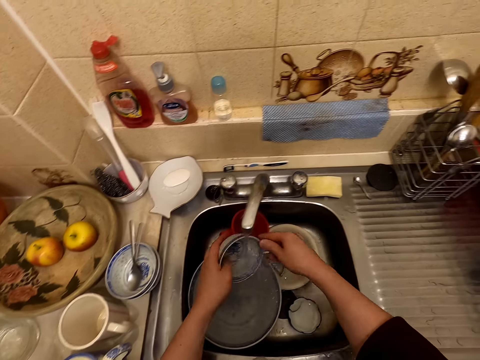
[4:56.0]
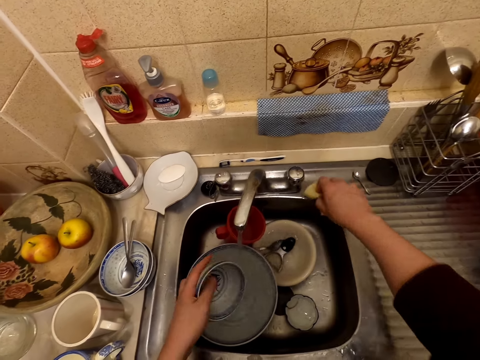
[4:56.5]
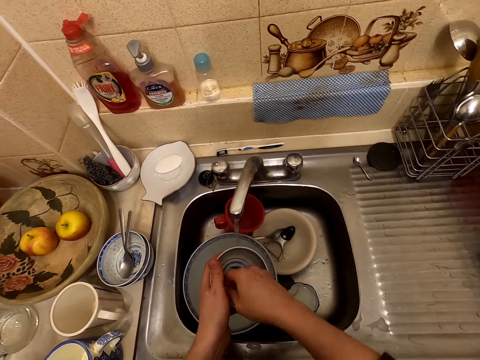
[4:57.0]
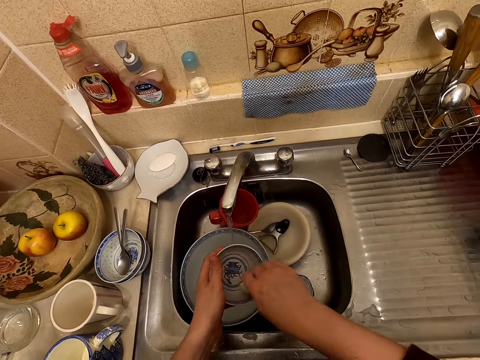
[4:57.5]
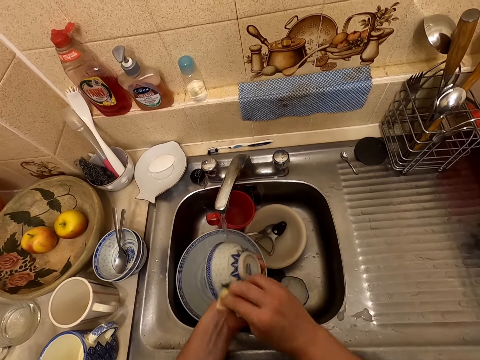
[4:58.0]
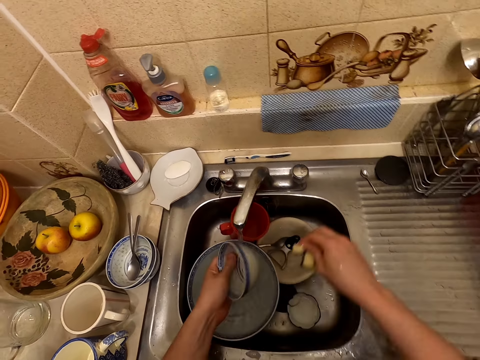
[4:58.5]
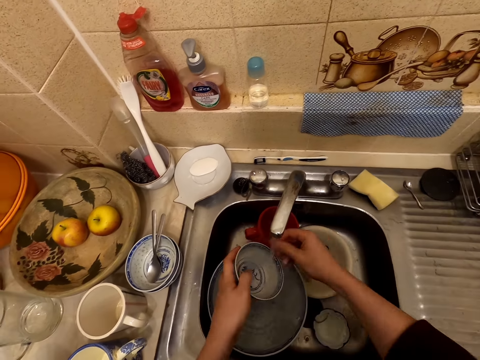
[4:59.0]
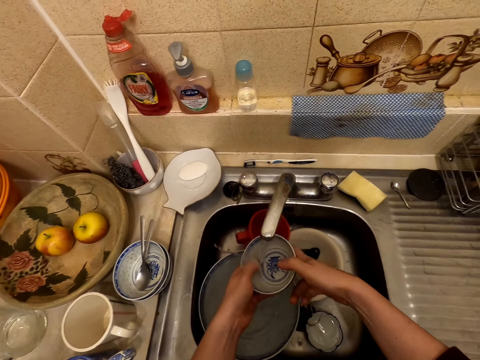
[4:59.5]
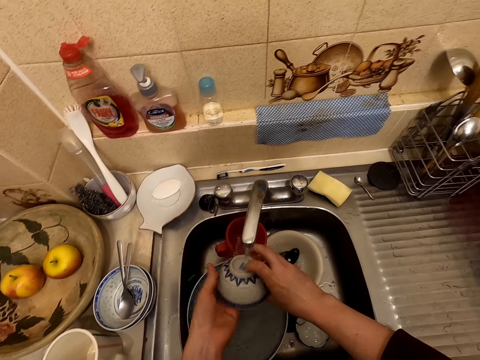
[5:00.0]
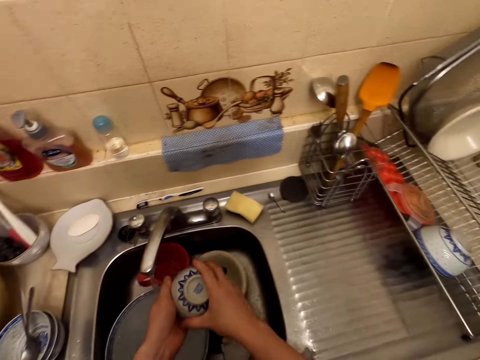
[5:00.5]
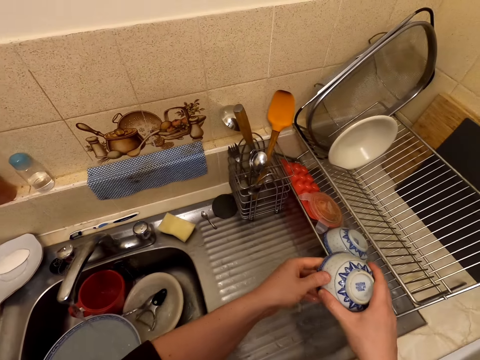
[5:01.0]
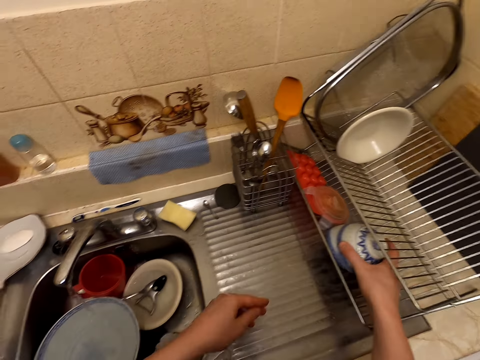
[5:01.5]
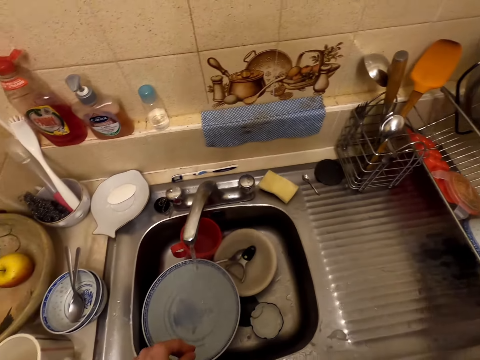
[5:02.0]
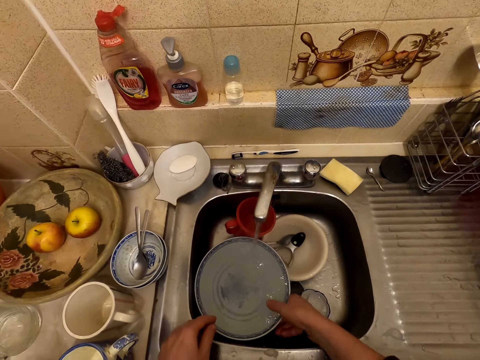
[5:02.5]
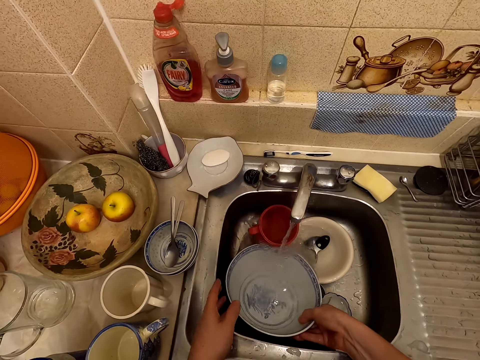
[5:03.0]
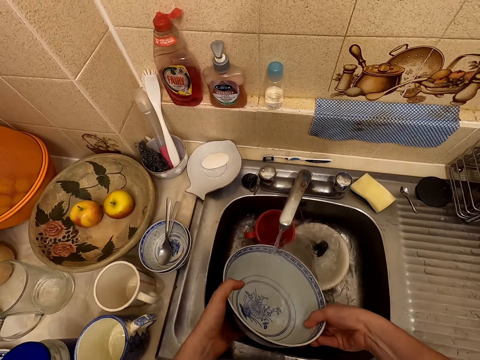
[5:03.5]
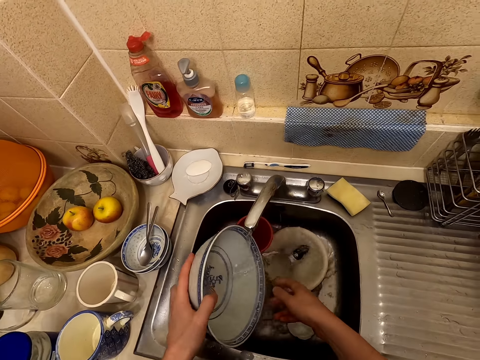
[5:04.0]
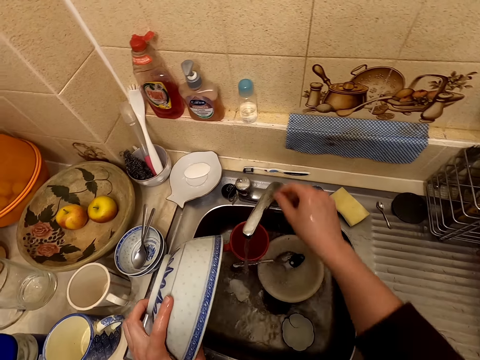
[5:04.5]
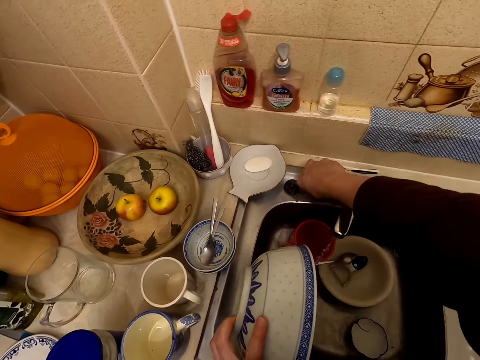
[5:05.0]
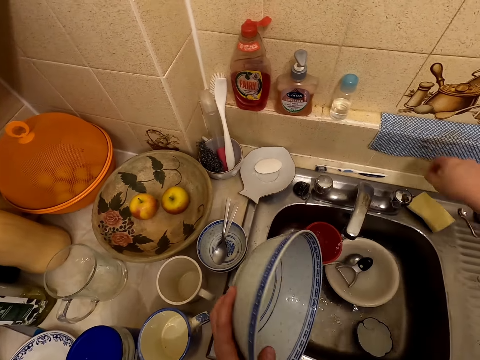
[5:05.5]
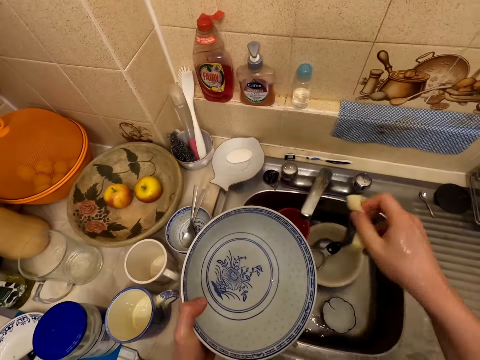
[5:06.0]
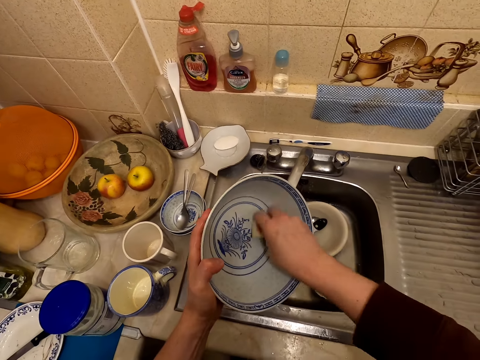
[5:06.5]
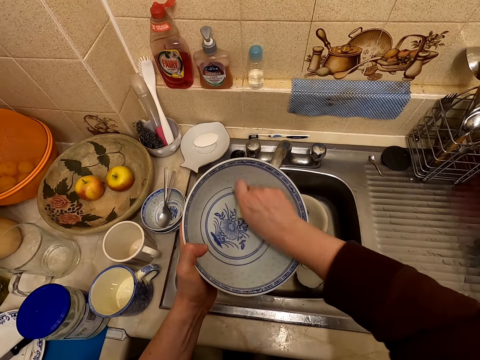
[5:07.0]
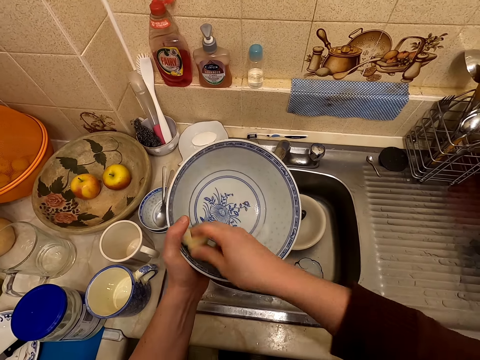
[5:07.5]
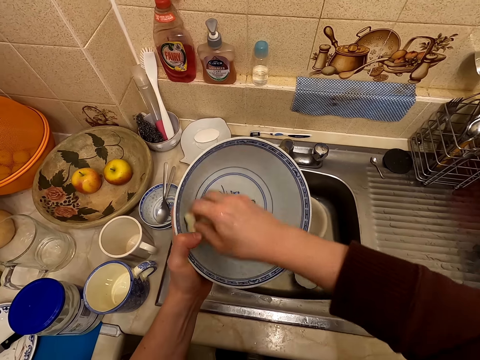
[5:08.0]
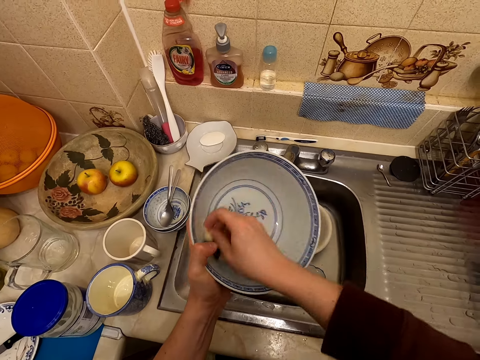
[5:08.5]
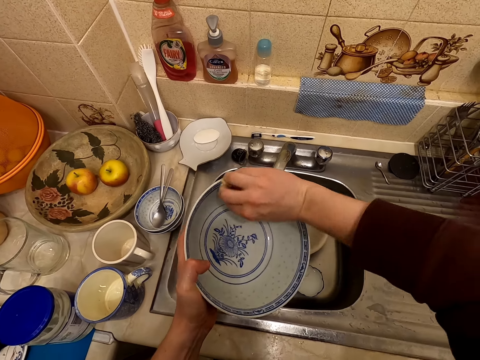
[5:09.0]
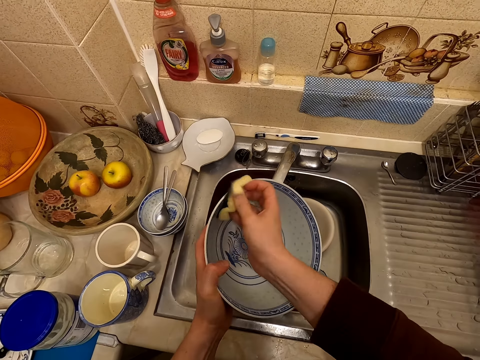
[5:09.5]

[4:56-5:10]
The camera wearer places the bowl on his left hand. He picks a scouring pad from the sink top and washes the bowl with the scouring pad. He places the scouring pad on the sink top. He rinses his right hand. He rinses the bowl. He puts the bowl on the rack. He lifts a bowl from the sink and pours water from the bowl in the sink. He closes the tap. He picks the scouring pad from the sink top and washes the bowl with the scouring pad.

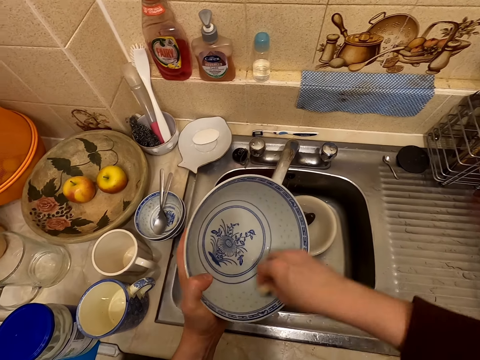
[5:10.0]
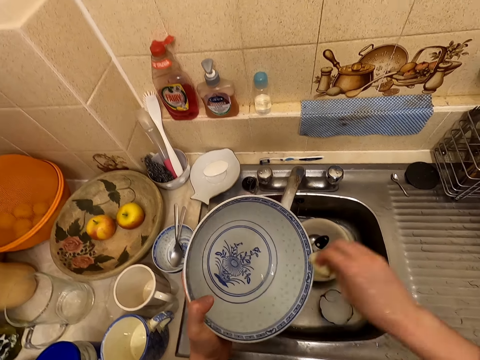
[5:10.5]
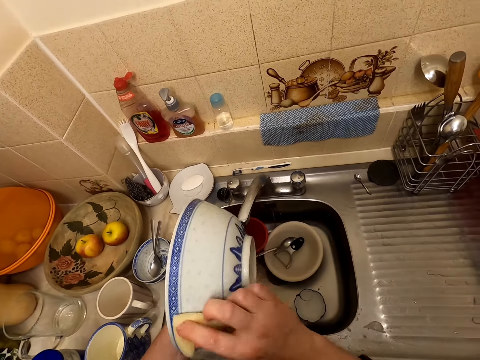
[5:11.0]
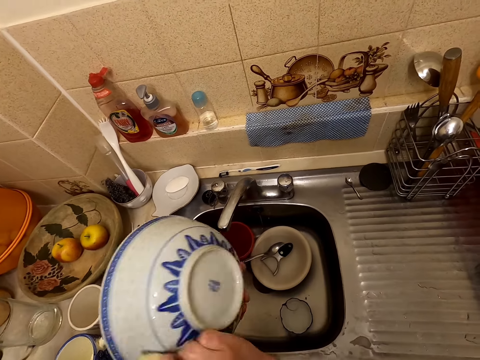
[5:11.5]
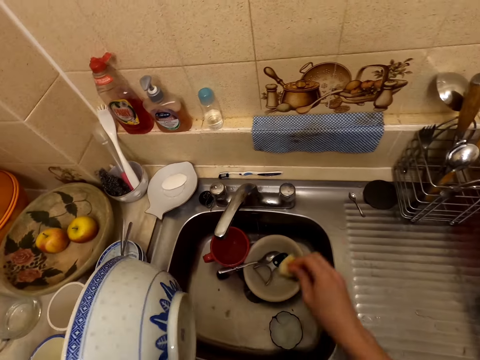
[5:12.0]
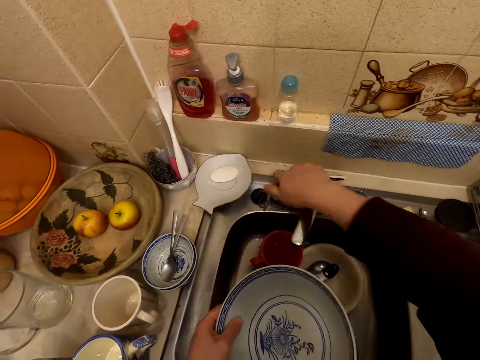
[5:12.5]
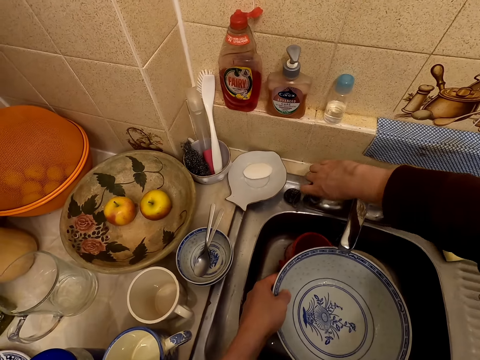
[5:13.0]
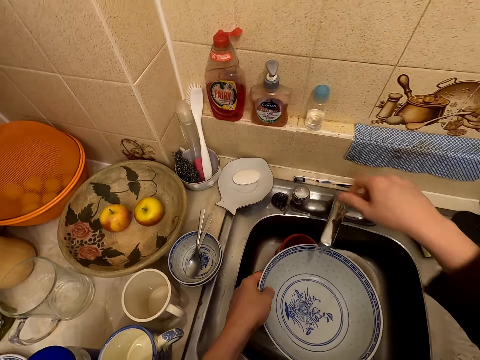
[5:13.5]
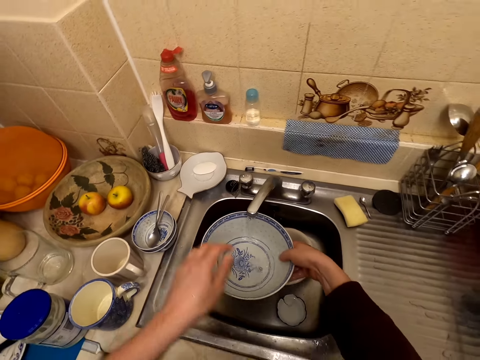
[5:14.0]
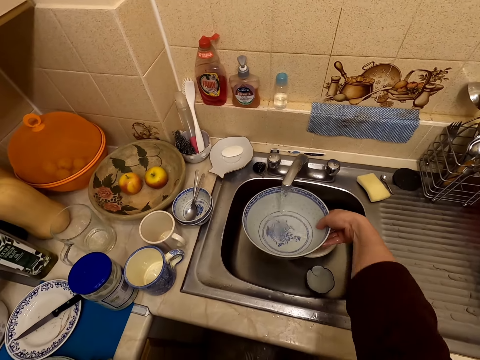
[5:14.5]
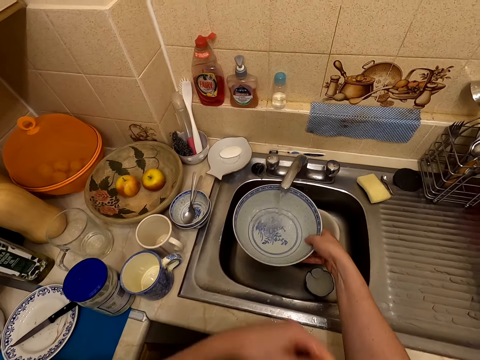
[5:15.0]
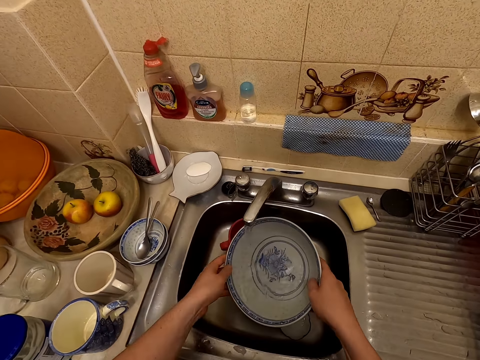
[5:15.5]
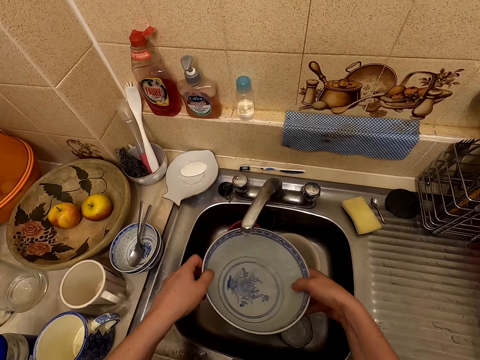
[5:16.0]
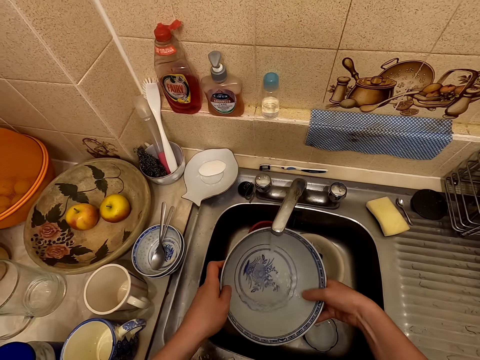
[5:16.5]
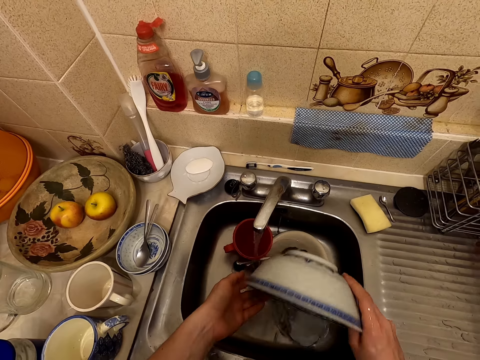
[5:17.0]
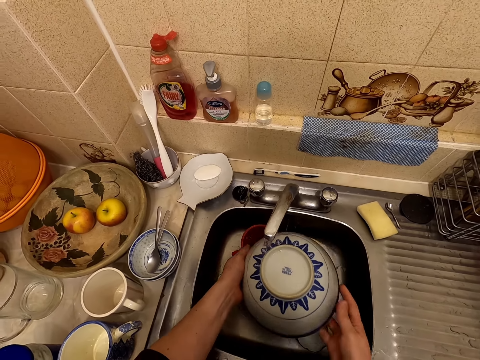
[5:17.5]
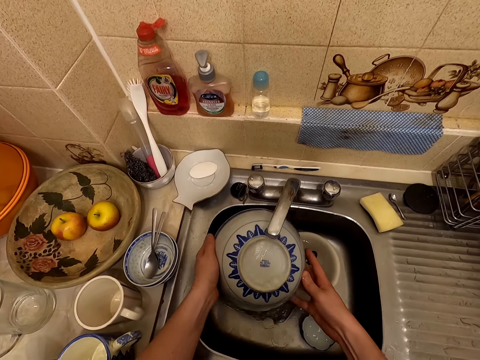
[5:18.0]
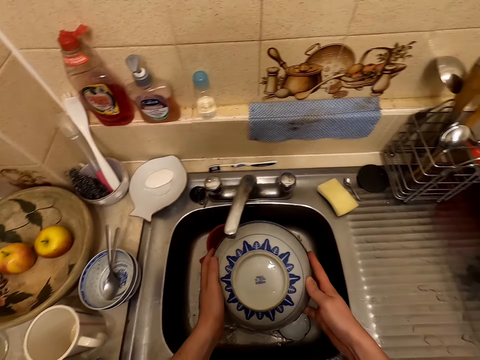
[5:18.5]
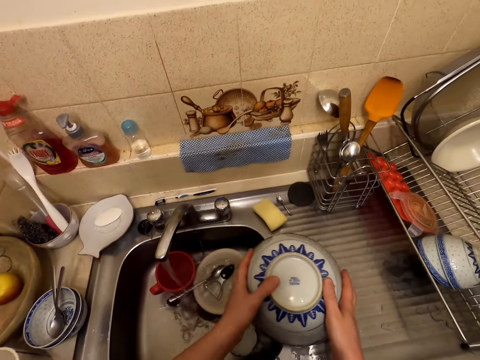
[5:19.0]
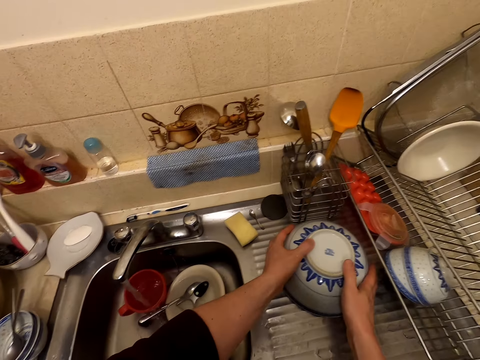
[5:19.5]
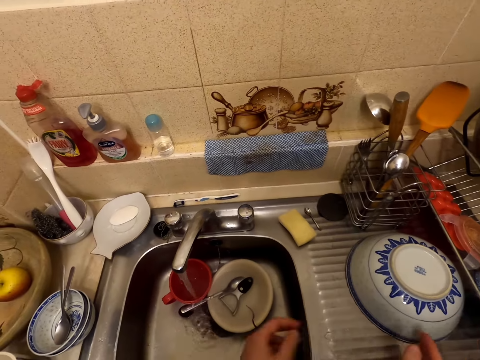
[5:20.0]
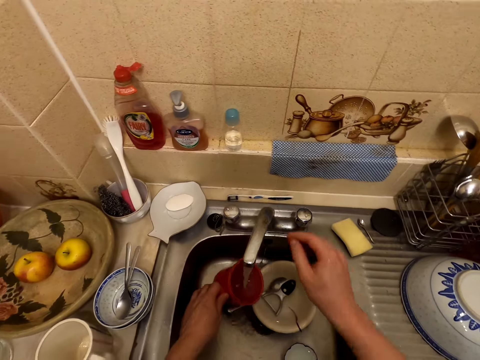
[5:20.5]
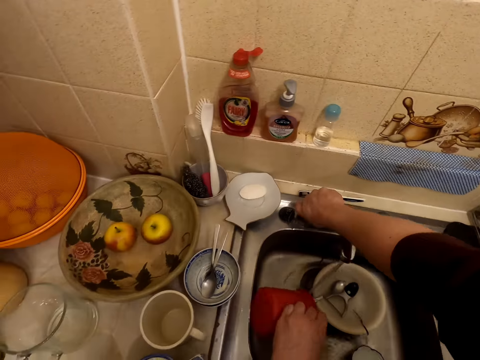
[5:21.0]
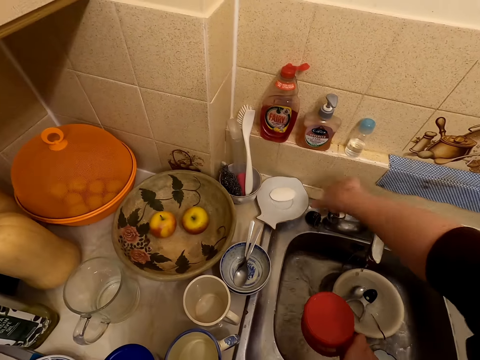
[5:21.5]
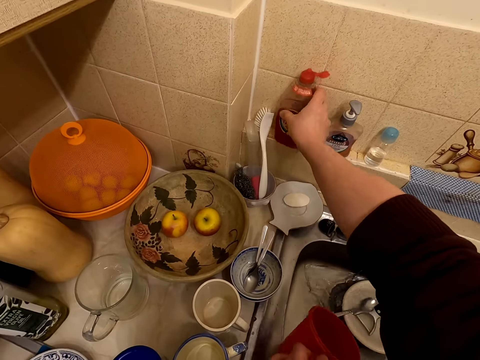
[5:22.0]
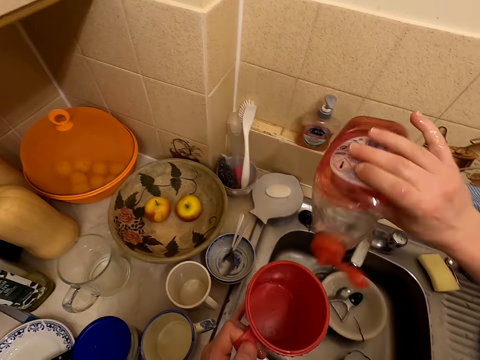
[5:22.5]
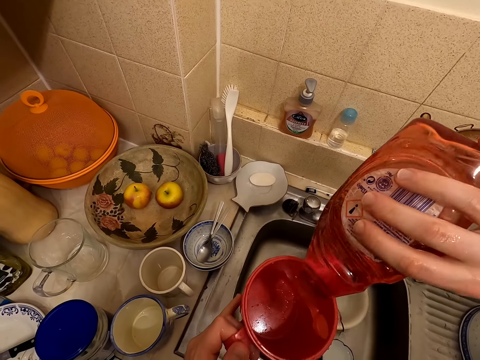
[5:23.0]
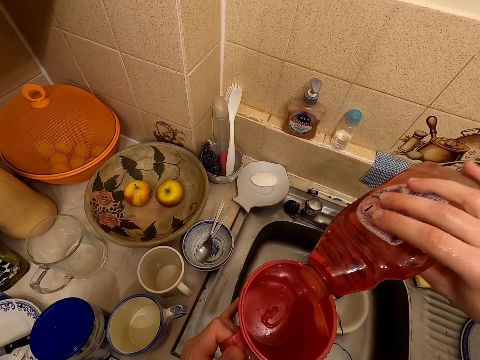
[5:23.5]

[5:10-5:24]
The camera wearer places the scouring pad on a sink top. He opens the tap. He holds the bowl with his left hand and pulls a sweater sleeve with his right hand. He rinses the bowl. He places the bowl on the sink top. He lifts a cup from the sink, pours water from the cup, and closes the tap. He lifts a bottle of liquid soap and pours the liquid soap in the cup.
